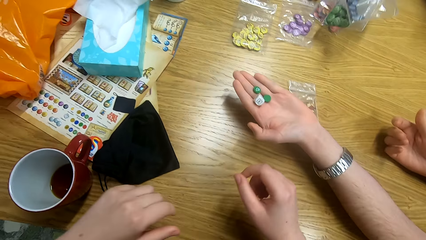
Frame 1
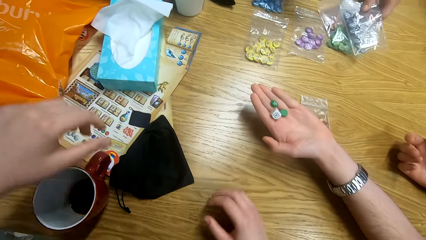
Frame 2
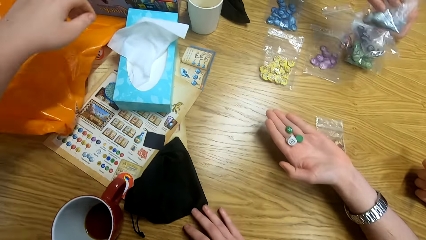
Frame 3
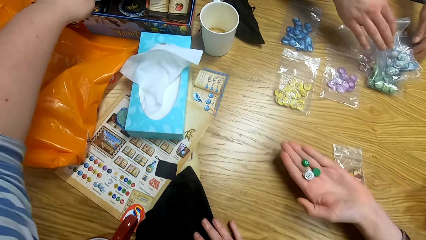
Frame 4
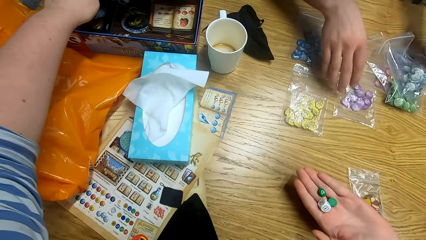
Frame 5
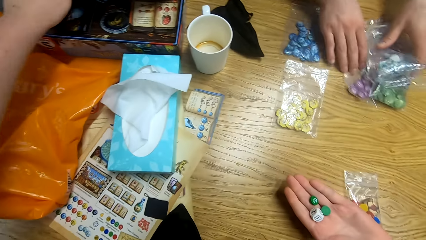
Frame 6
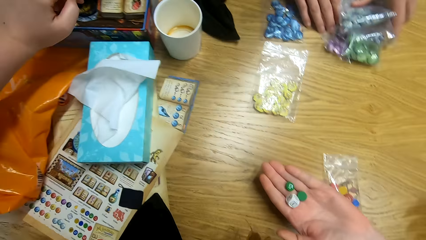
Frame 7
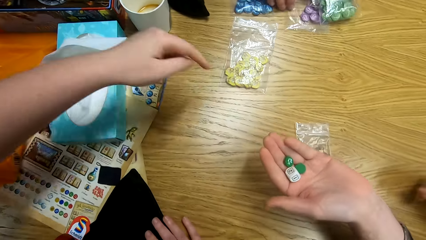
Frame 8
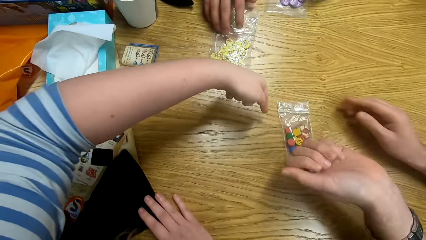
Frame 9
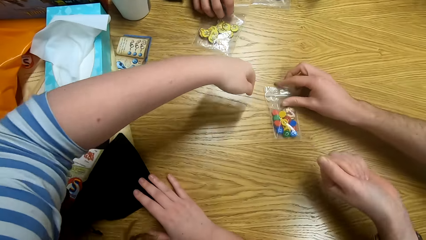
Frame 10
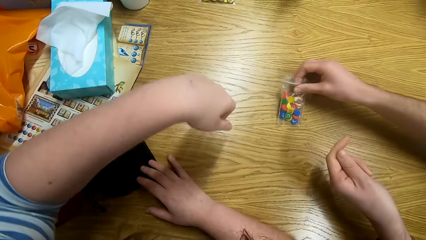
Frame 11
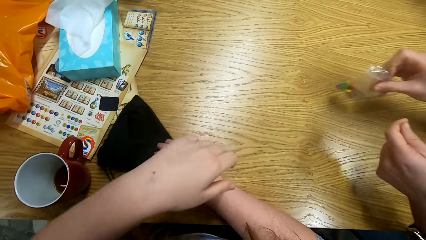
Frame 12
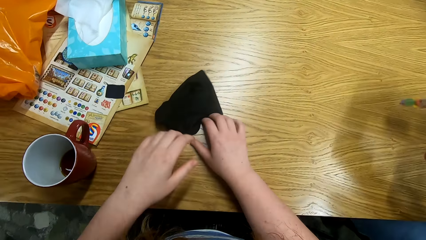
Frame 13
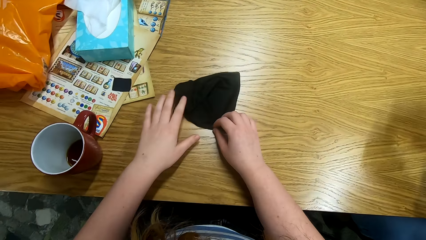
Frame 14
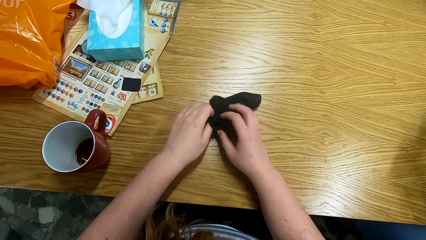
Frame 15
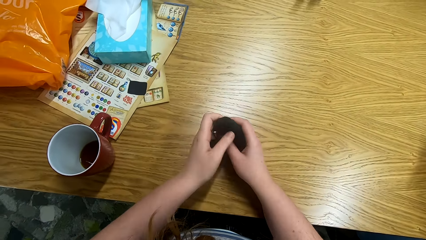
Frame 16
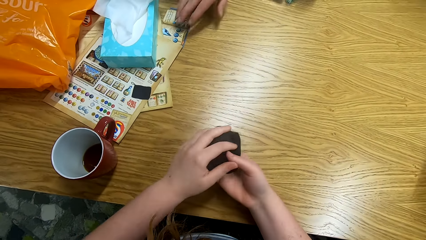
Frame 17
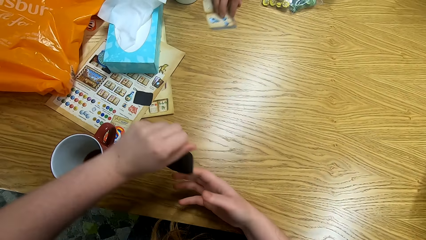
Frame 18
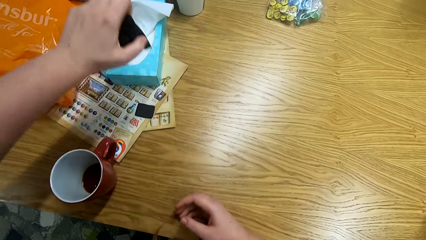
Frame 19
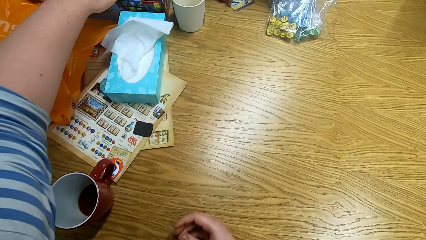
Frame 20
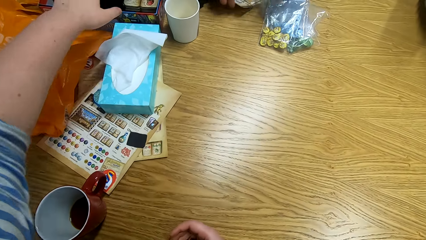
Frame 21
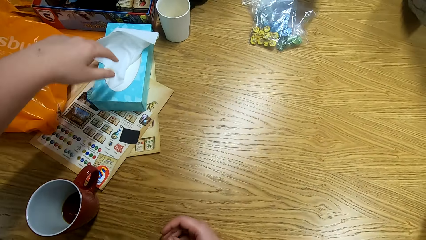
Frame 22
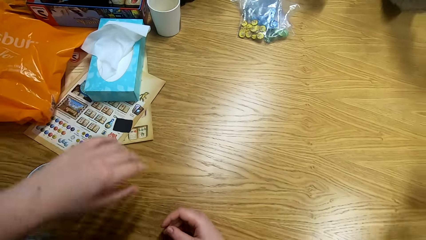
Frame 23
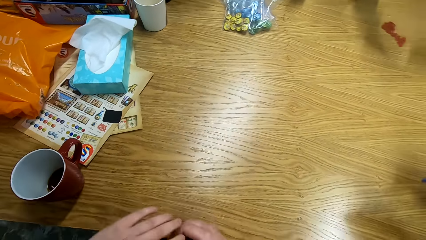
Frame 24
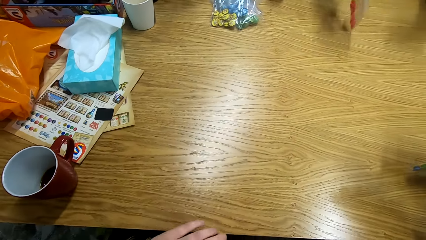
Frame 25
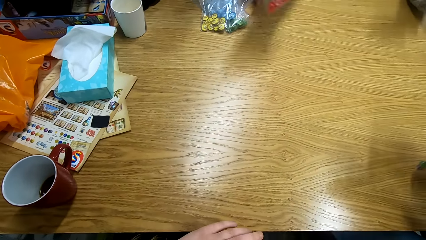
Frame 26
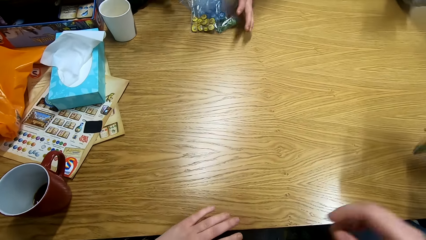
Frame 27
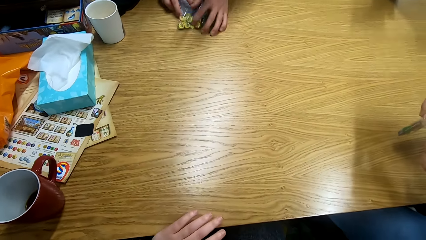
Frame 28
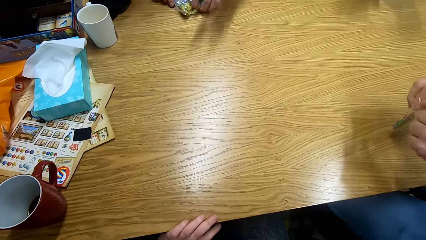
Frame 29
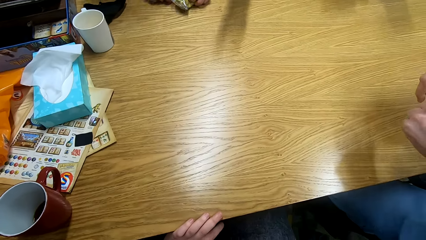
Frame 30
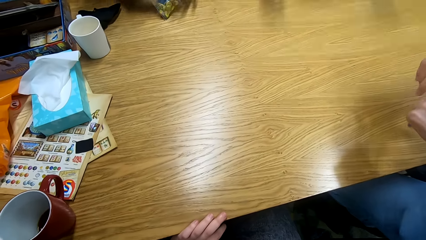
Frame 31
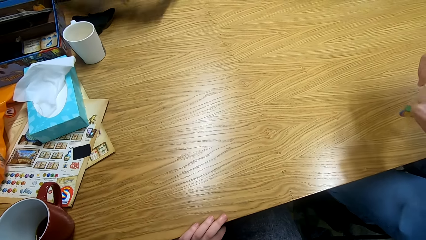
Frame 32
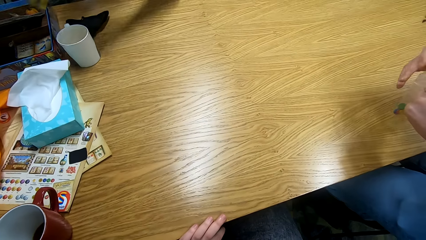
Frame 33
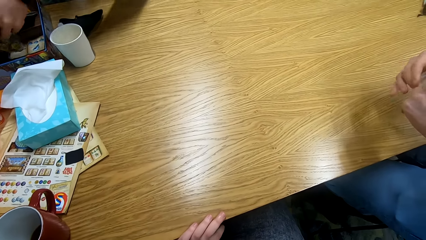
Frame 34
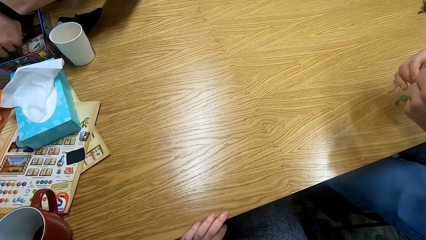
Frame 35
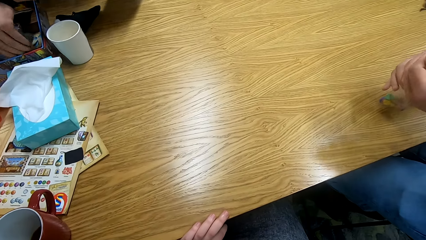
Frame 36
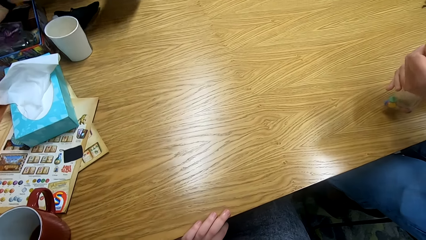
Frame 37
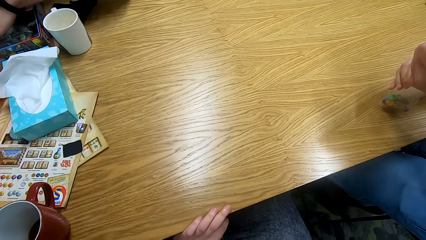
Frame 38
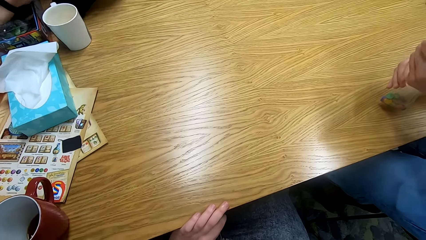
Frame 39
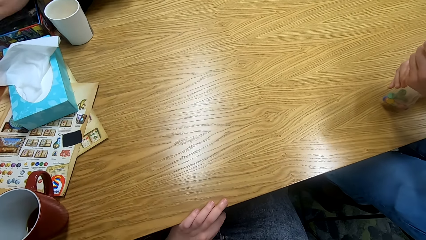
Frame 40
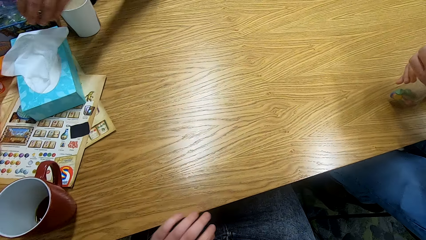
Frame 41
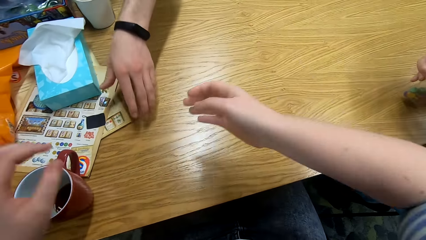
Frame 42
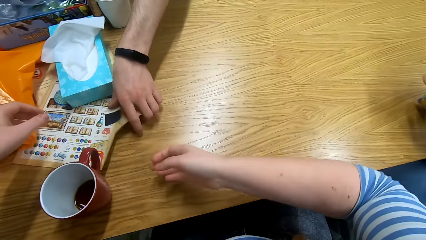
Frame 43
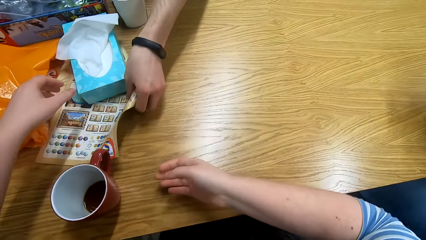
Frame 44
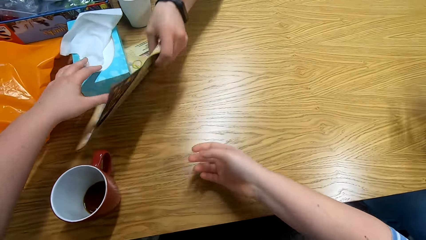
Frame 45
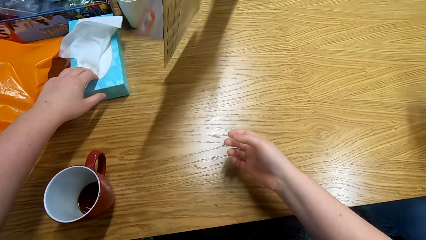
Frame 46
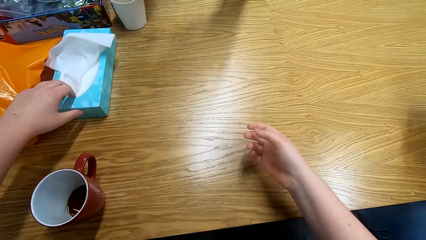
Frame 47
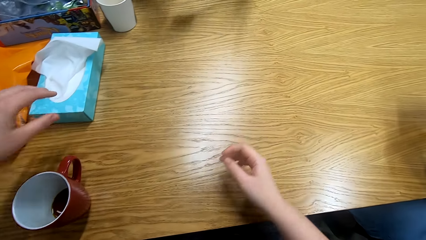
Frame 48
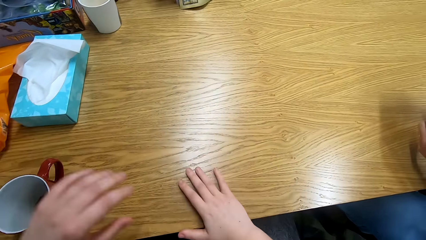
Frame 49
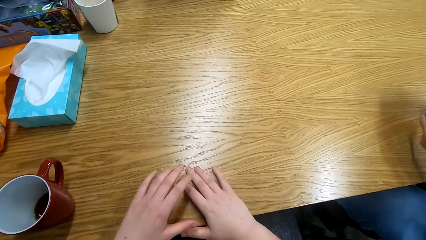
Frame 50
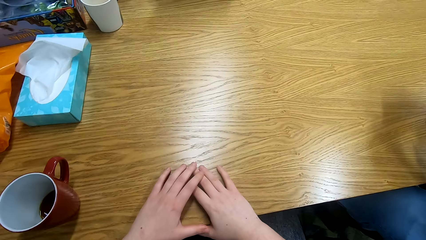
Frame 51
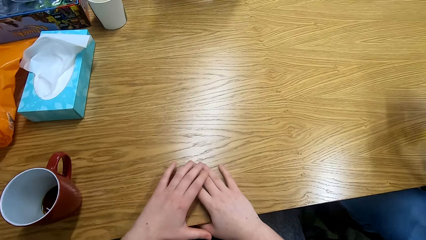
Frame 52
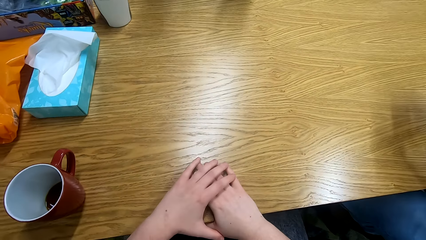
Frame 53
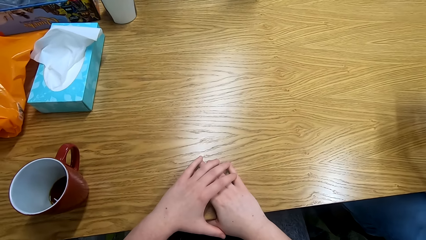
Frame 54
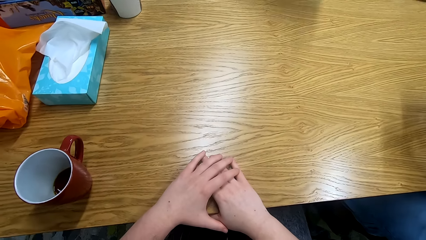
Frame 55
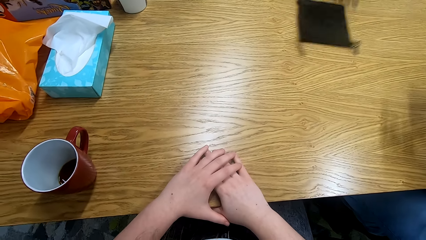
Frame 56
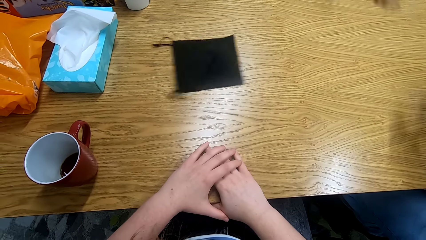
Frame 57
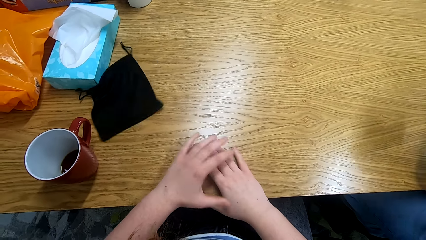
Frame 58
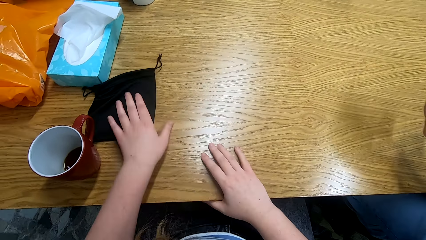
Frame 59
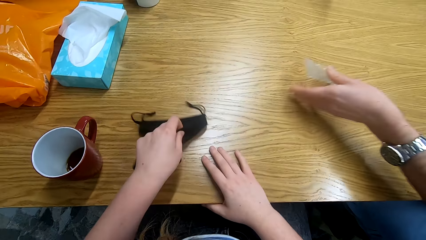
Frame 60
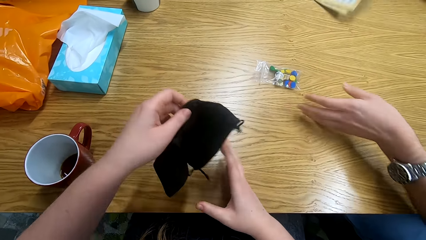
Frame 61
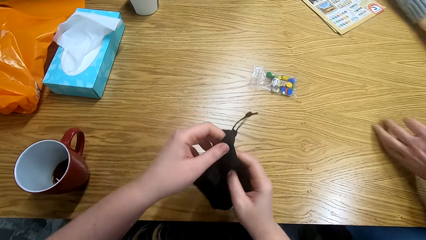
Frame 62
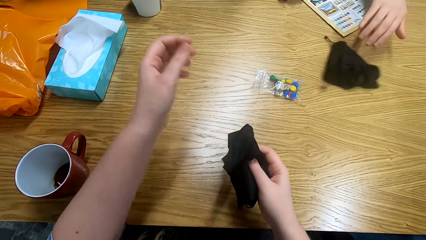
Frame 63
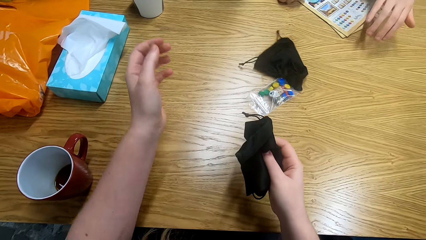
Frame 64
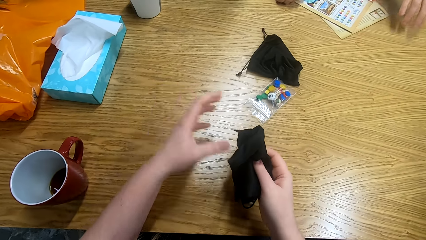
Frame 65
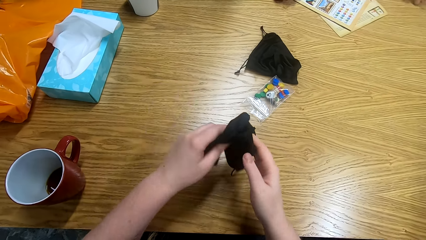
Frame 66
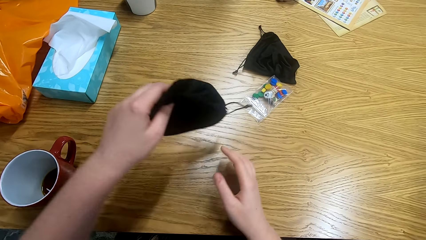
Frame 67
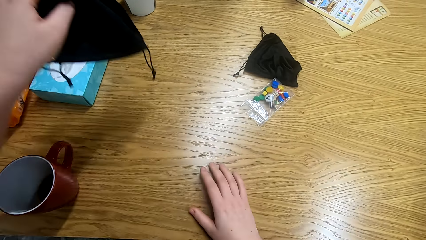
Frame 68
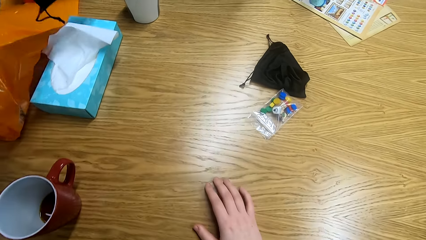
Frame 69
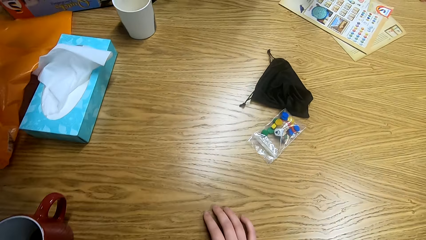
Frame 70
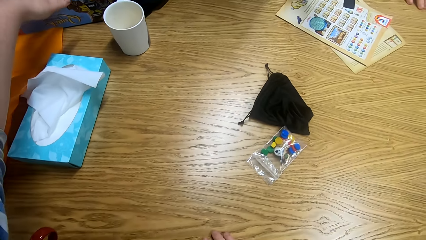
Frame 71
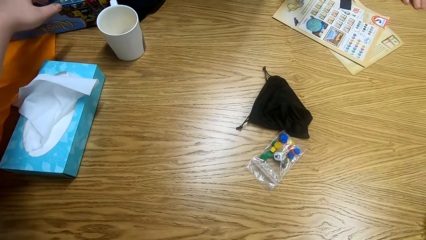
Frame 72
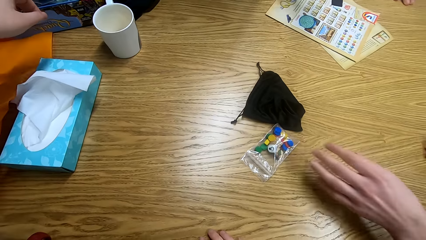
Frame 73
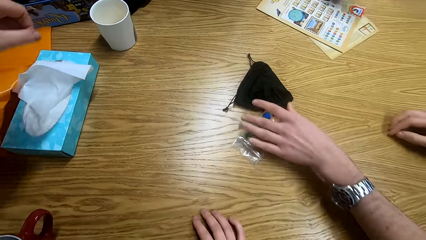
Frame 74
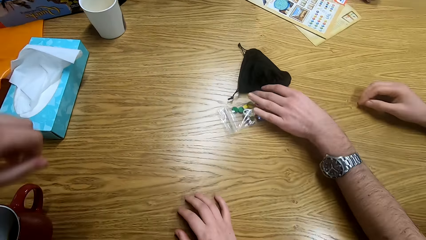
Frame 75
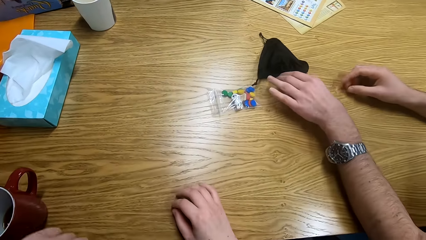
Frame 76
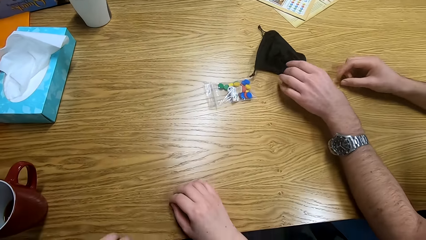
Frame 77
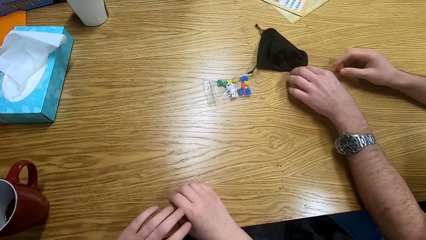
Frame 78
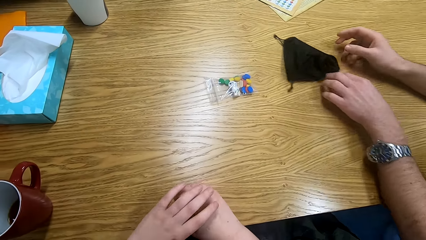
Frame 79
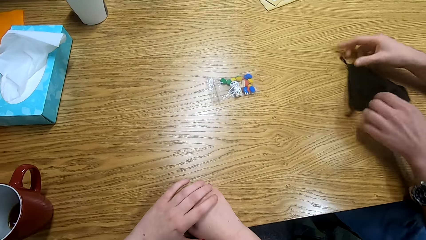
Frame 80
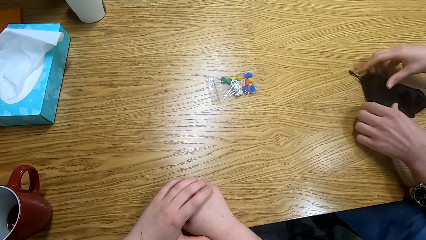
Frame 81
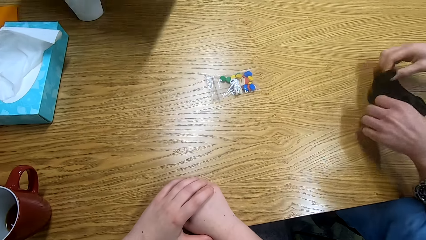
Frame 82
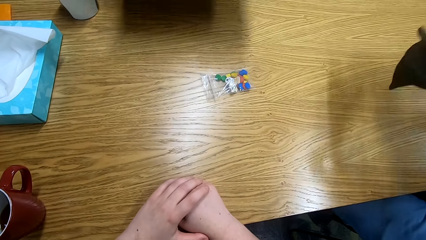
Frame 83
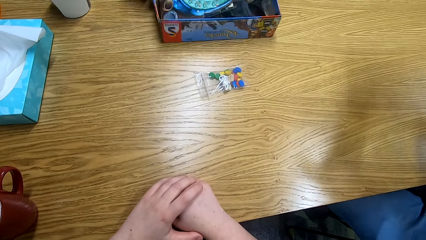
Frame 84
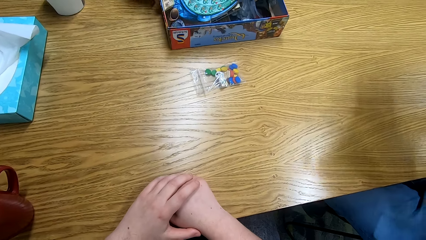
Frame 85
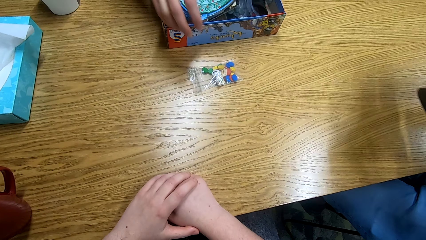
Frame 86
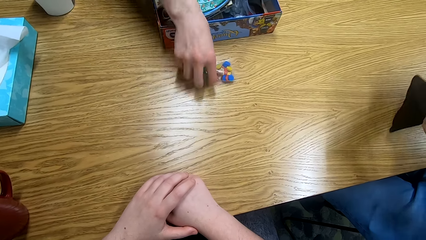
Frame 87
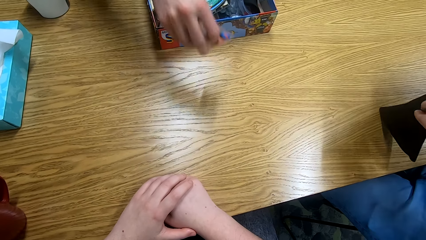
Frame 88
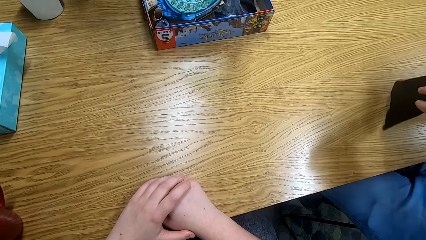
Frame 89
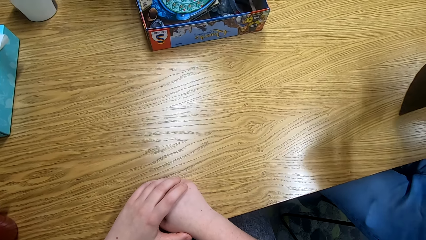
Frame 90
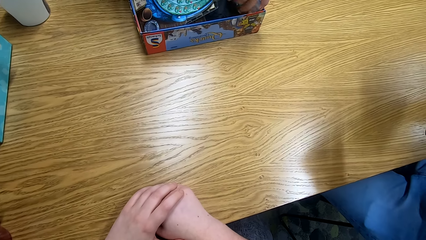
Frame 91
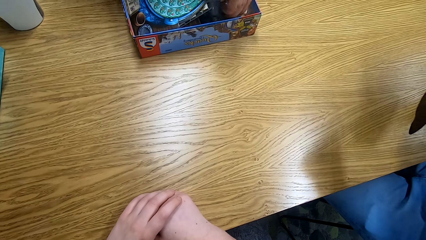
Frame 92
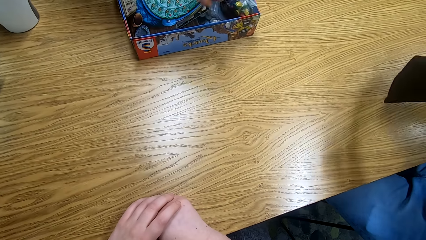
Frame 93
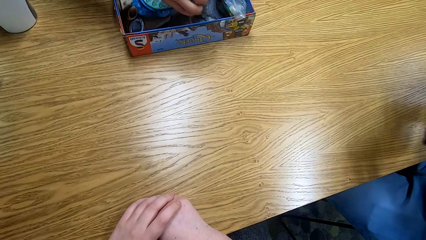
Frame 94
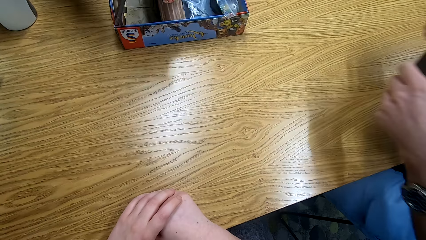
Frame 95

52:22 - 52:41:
A man picks the bags of Quacks of Quedlinburg tokens from the table. The camera wearer picks a bag from the table and puts the bag in a box. Another man picks the bags of Quacks of Quedlinburg tokens from the table. The first man picks the bags of Quacks of Quedlinburg tokens from the table and puts the Quacks of Quedlinburg tokens in the box. The first man puts something in a plastic bag. The other man picks something from the table. The first man picks the papers from the table. The camera wearer picks a bag from the table. The first man places a plastic bag on the table. A person places a bag on the table. The camera wearer puts the bag in the box. The first man picks a bag from the table. The other man picks a bag from the table. Another person picks a plastic bag from the table. The first man picks the tokens from the table.
